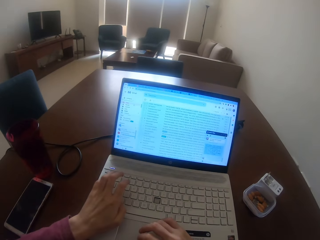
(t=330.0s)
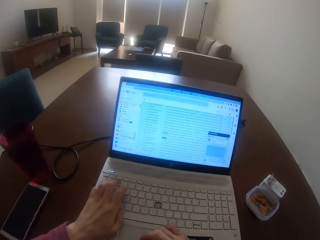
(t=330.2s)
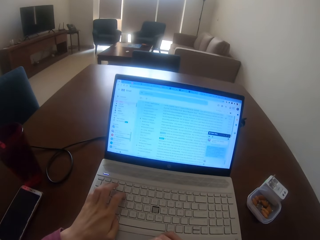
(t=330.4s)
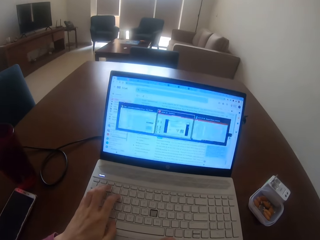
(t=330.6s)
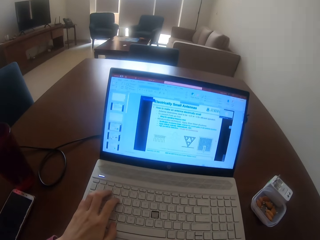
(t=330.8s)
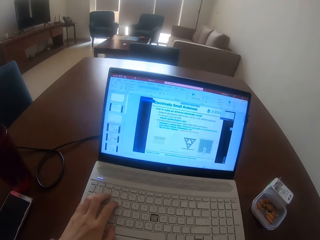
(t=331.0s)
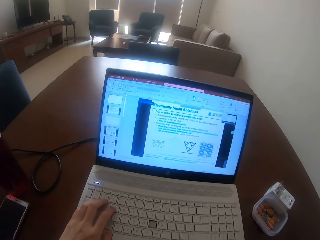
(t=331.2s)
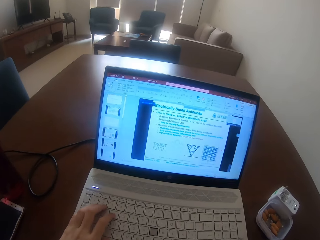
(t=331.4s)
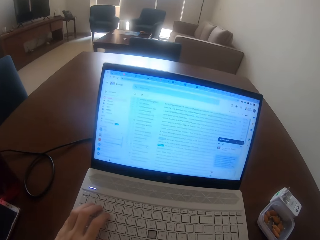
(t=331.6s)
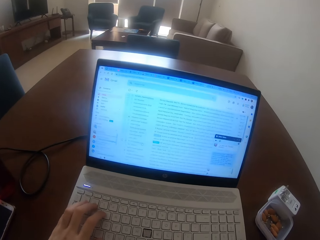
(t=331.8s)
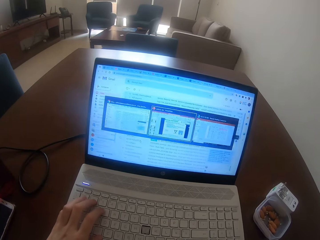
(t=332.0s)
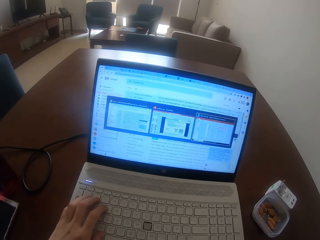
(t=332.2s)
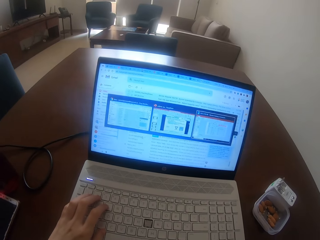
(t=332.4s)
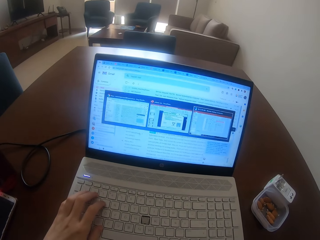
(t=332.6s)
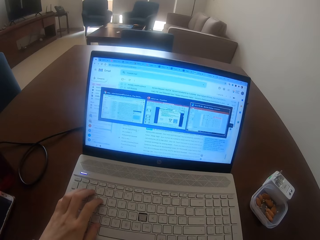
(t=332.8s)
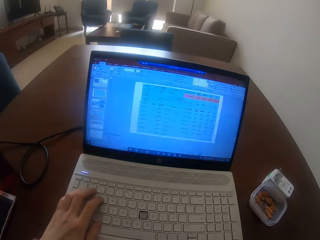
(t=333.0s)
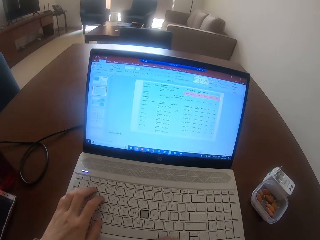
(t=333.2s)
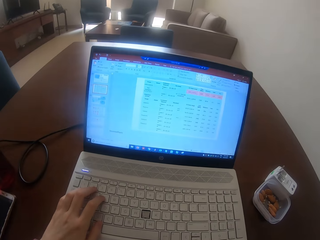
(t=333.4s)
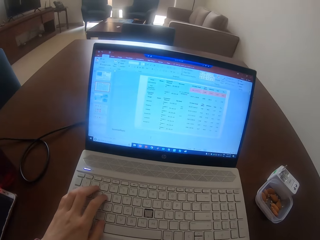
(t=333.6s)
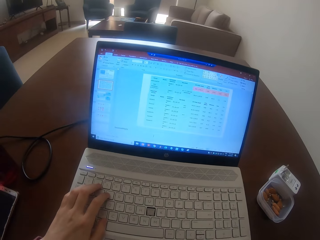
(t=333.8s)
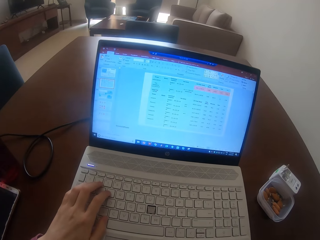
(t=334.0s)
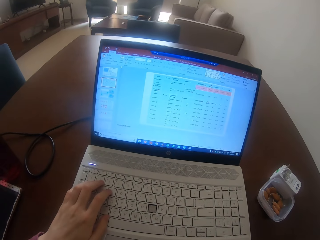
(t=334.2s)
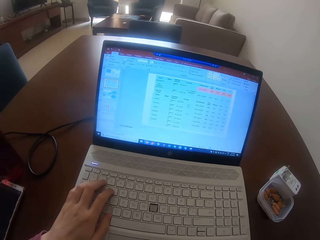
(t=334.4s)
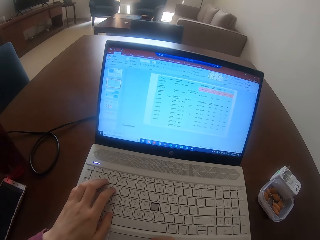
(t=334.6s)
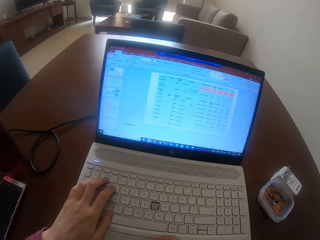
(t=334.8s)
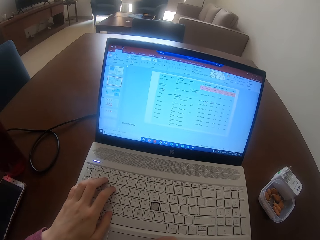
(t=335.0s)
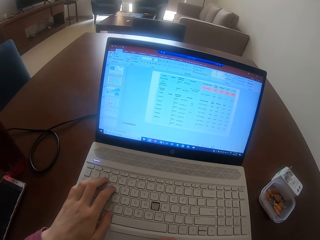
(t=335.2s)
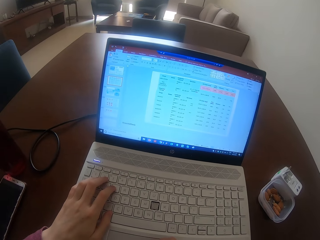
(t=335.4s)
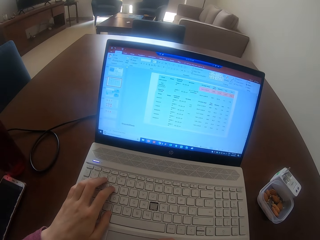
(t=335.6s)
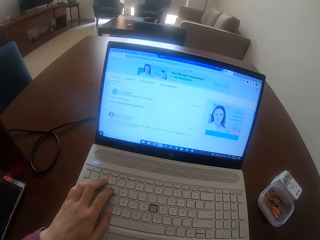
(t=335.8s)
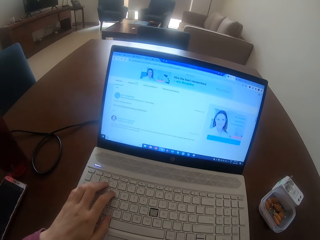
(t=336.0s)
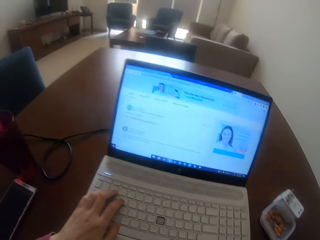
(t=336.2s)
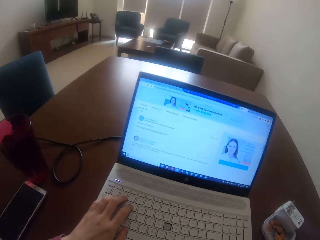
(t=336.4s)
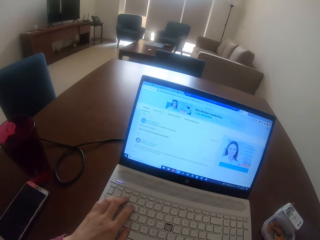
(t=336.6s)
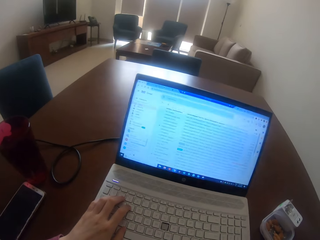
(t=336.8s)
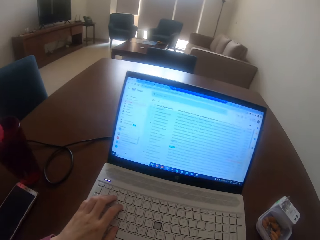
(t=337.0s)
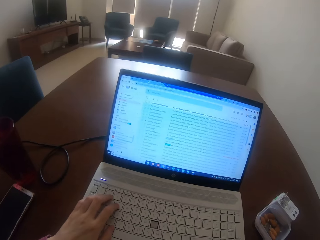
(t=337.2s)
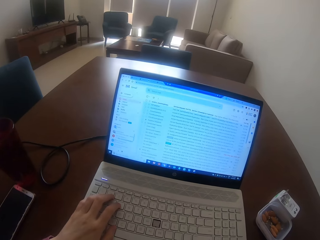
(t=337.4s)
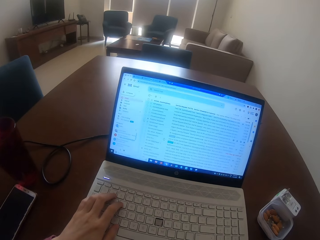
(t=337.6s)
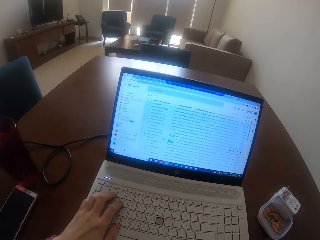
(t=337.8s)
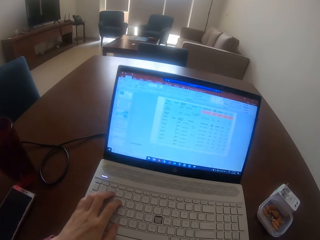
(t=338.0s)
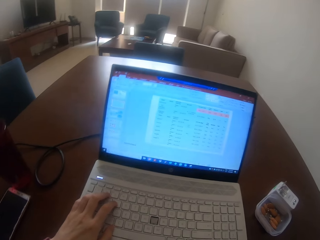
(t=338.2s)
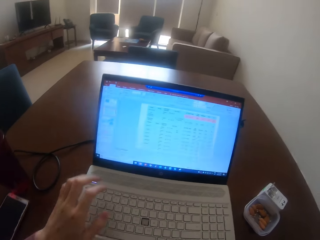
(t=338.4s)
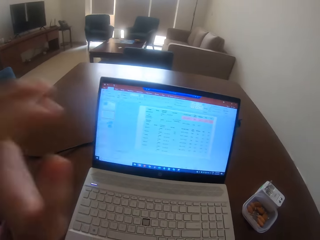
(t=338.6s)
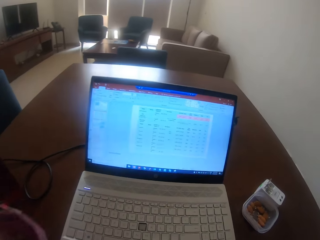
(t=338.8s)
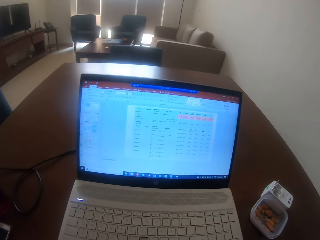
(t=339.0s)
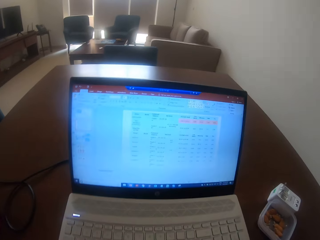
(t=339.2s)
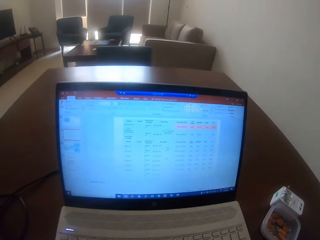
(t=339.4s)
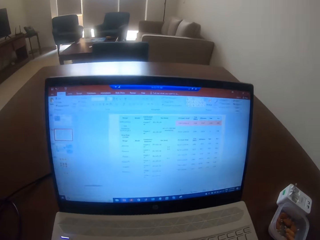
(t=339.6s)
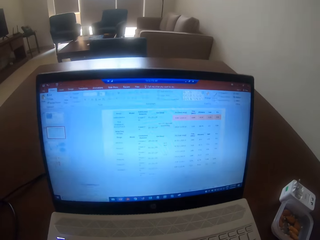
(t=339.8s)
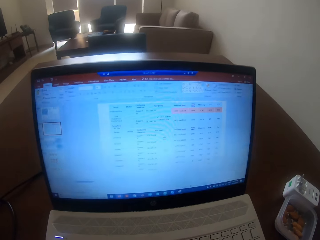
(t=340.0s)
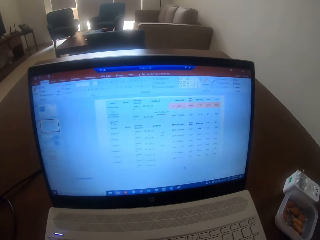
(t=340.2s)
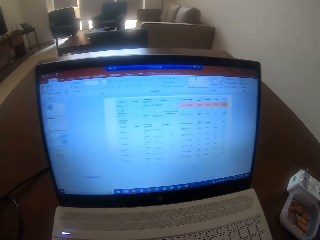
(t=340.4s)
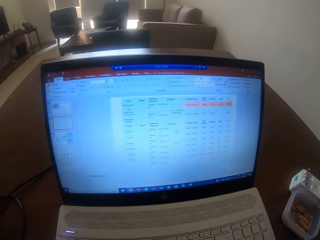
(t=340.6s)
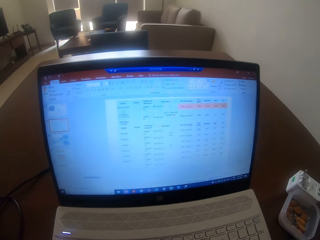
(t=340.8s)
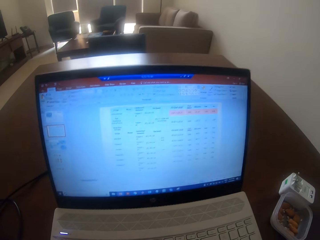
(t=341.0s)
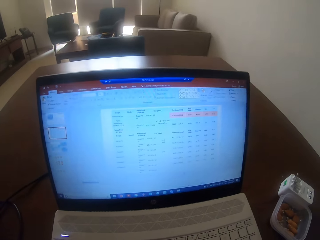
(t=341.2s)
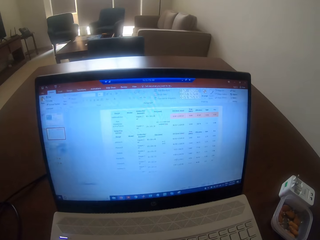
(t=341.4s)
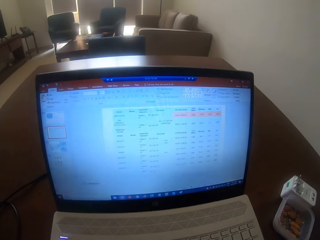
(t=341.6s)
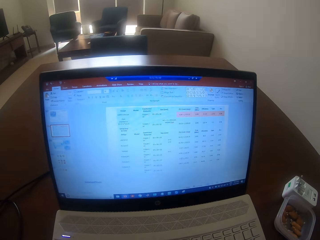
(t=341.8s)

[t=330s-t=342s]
The camera wearer types on the keyboard. He lifts his hand.

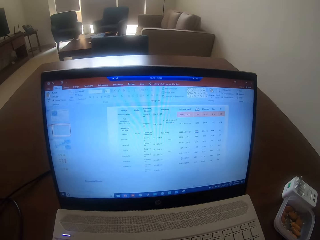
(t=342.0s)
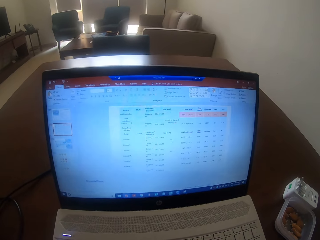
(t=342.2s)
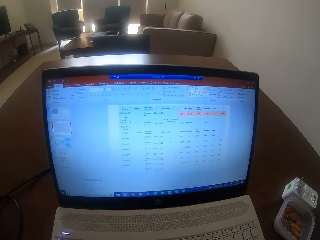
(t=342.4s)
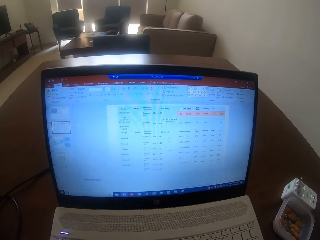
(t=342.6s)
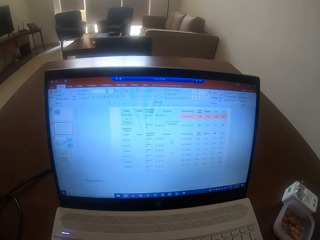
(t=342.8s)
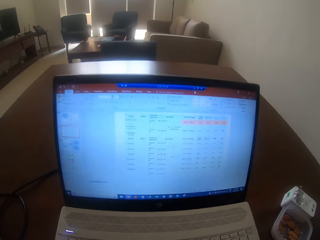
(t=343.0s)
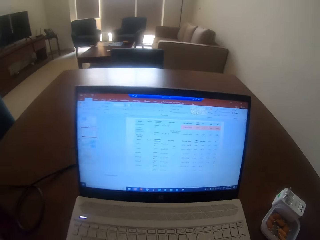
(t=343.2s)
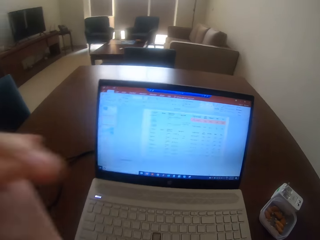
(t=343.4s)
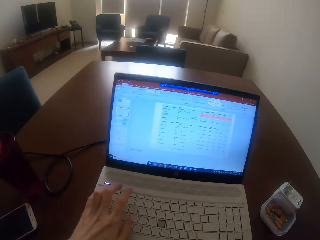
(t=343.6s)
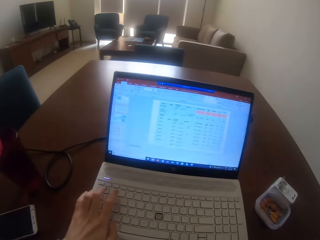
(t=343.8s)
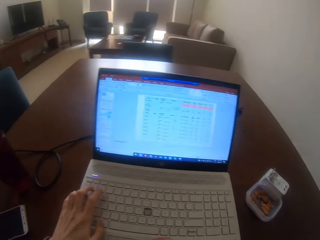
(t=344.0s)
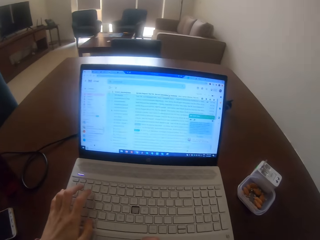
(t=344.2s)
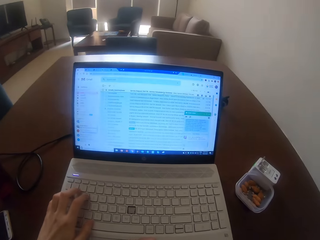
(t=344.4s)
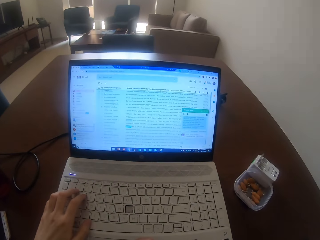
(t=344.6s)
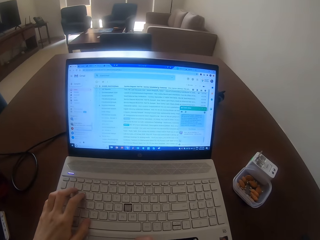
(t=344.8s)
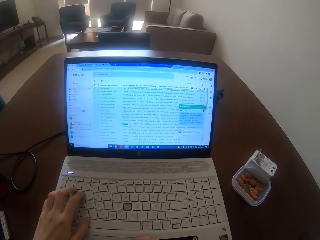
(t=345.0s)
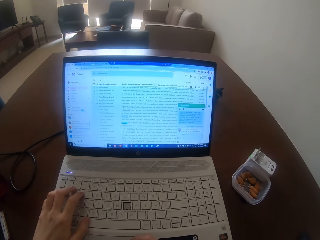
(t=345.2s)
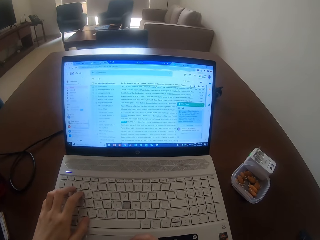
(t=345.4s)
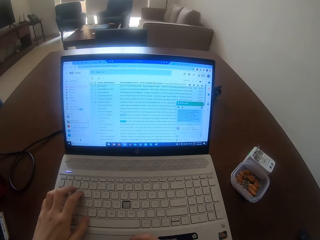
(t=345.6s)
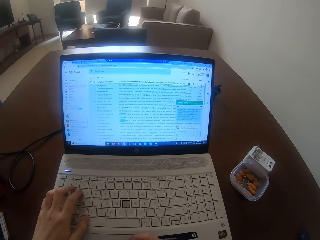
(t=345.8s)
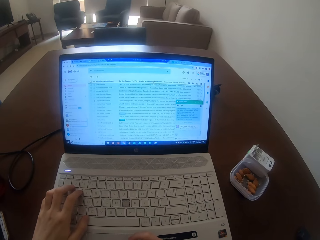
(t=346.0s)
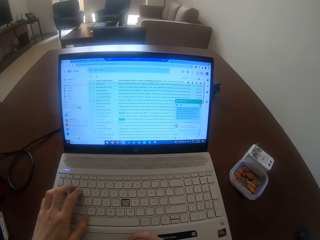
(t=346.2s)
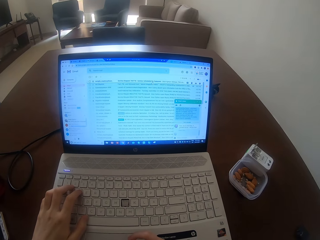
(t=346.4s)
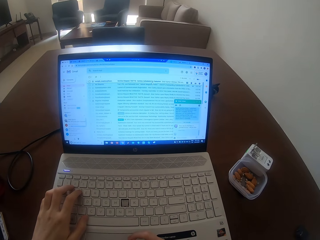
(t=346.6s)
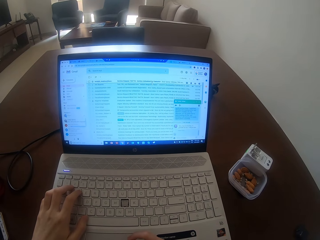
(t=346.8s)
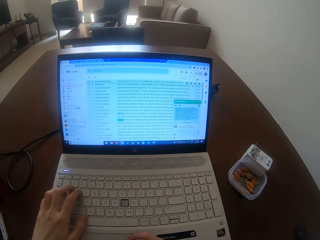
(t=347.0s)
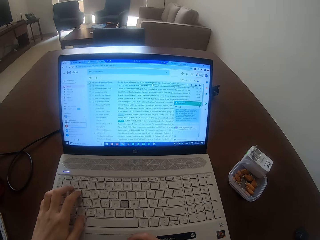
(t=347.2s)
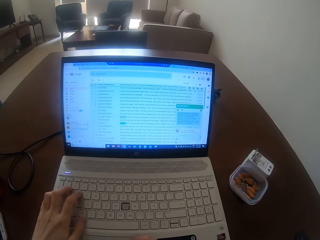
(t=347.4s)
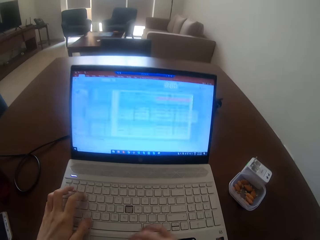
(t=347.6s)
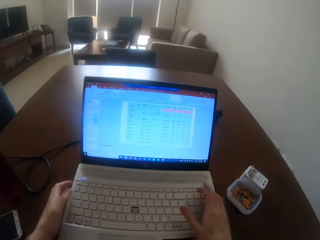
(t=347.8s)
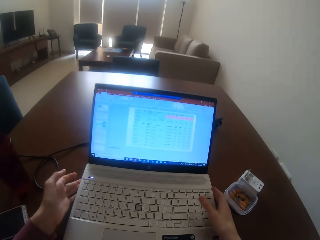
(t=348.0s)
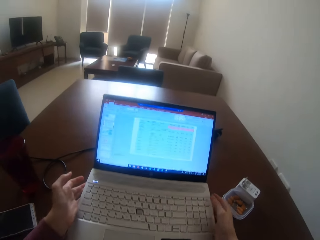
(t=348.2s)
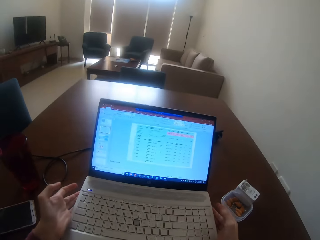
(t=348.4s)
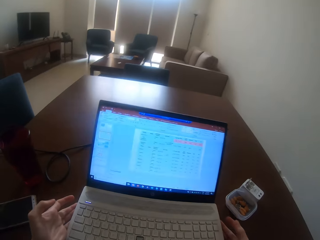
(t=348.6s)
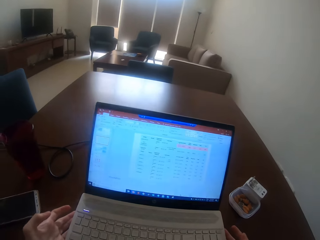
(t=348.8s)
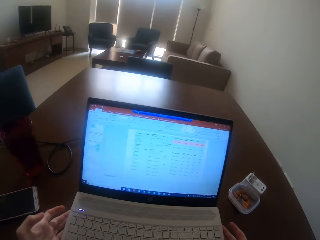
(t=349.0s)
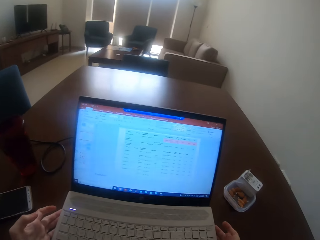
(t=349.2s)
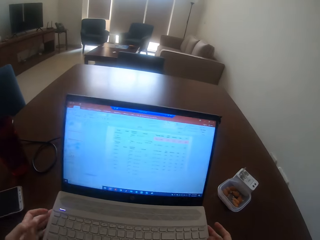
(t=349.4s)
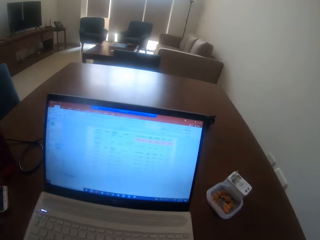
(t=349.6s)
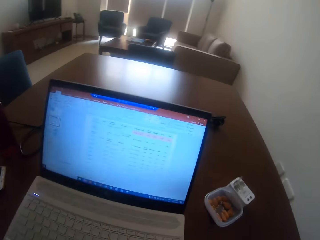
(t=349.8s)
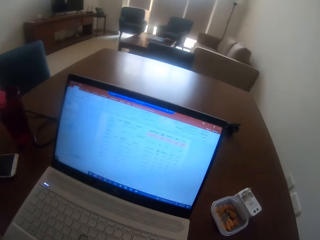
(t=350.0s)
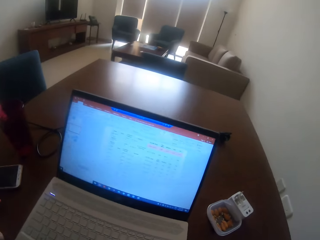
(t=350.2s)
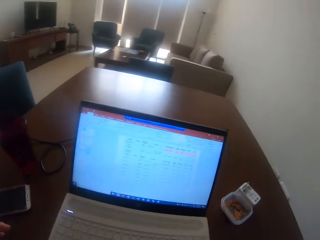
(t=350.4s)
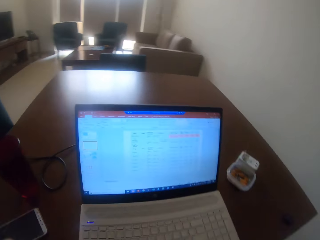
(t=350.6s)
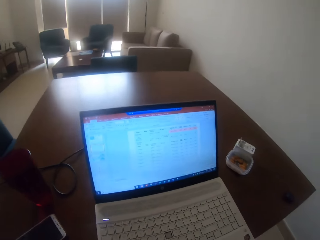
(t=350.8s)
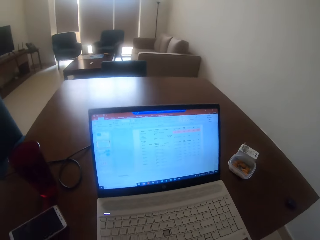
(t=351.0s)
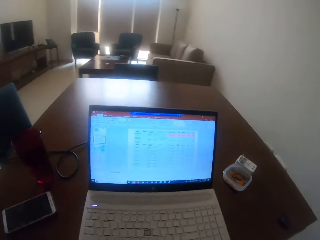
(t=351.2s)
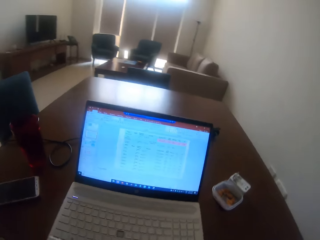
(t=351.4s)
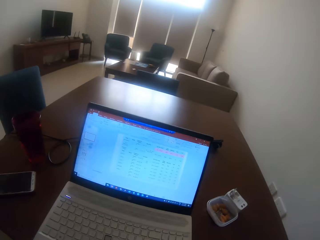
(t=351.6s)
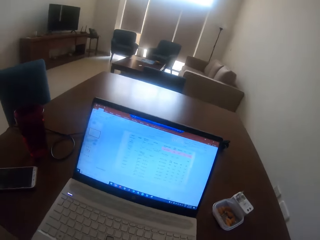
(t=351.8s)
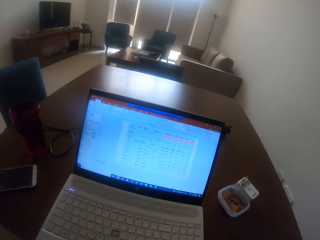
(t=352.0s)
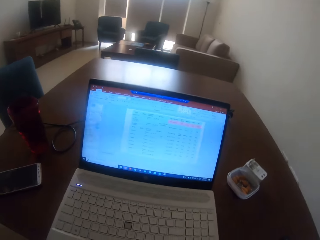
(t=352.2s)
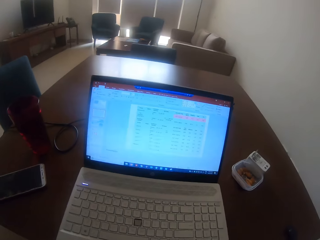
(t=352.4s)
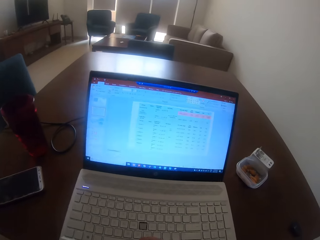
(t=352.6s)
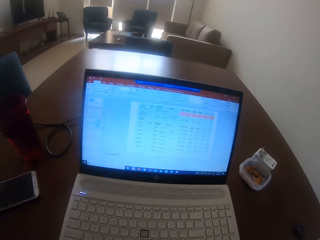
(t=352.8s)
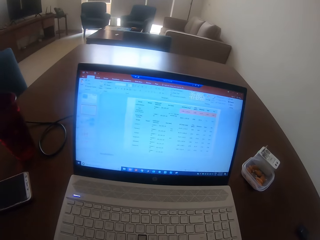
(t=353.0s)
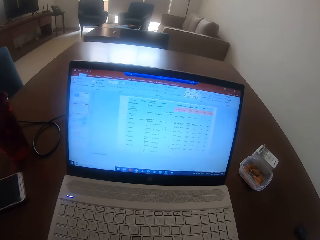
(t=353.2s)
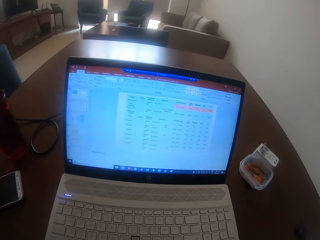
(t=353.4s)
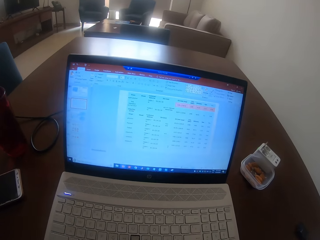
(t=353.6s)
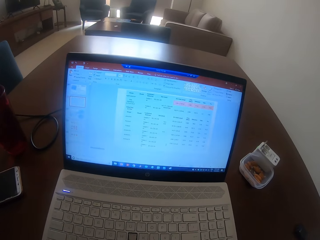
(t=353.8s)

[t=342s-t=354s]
The camera wearer puts down his hand. He types on the keyboard and moves the laptop closer.
